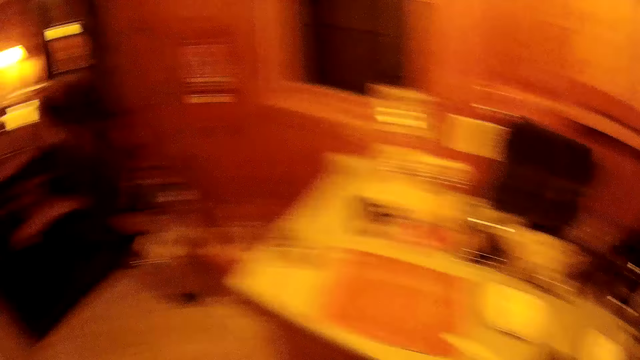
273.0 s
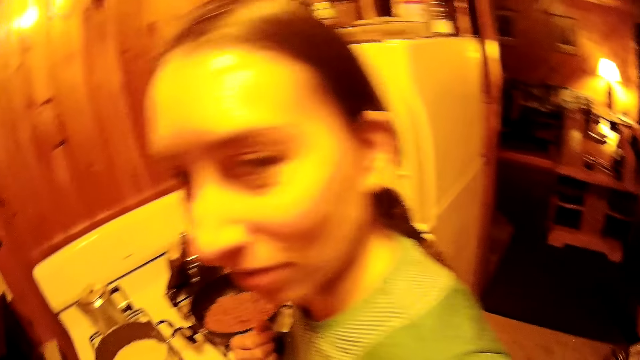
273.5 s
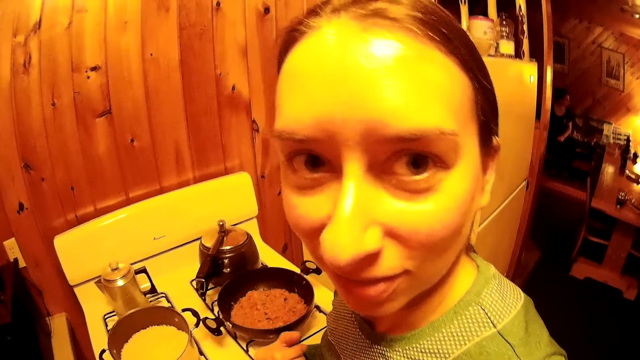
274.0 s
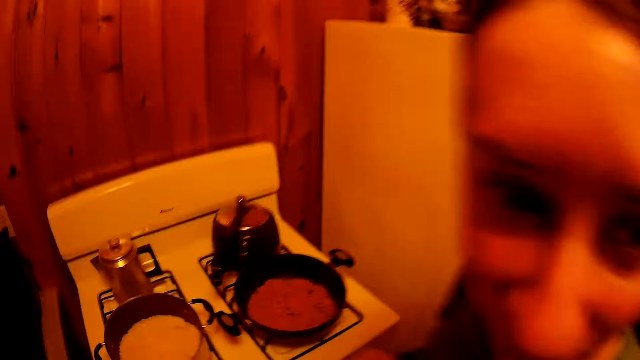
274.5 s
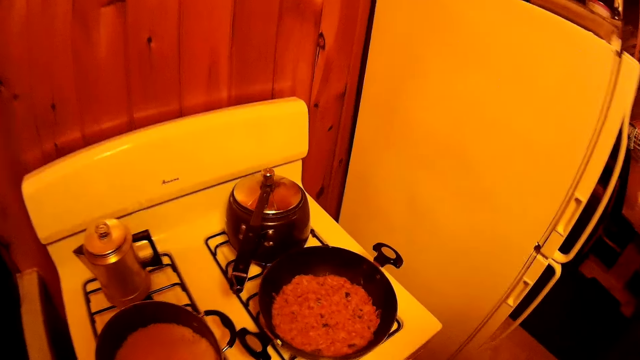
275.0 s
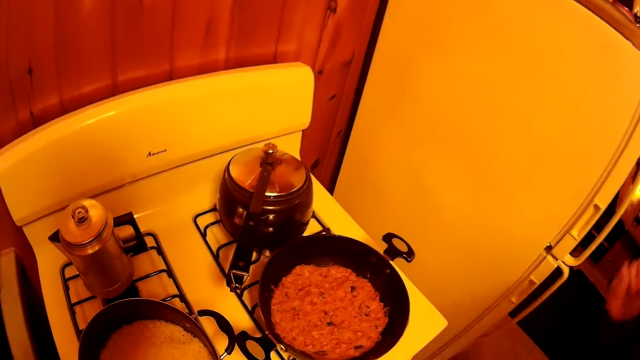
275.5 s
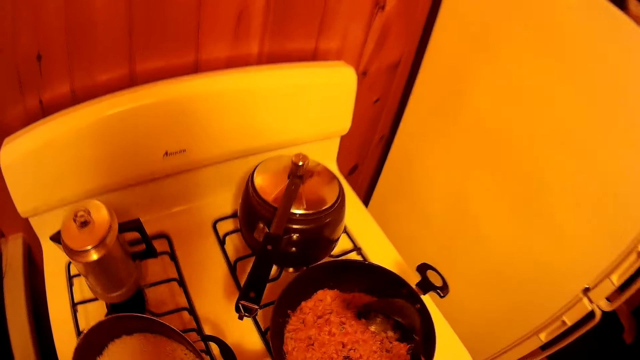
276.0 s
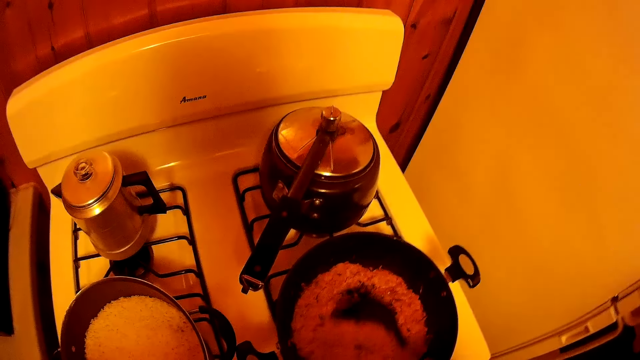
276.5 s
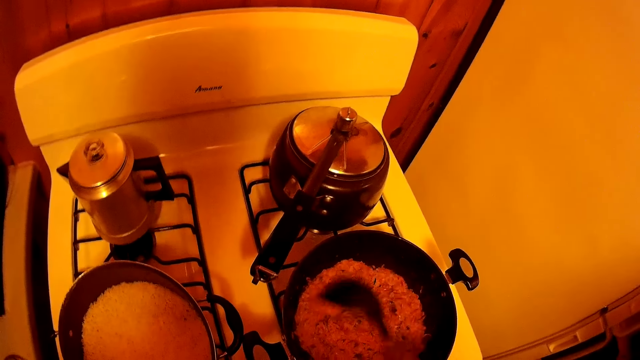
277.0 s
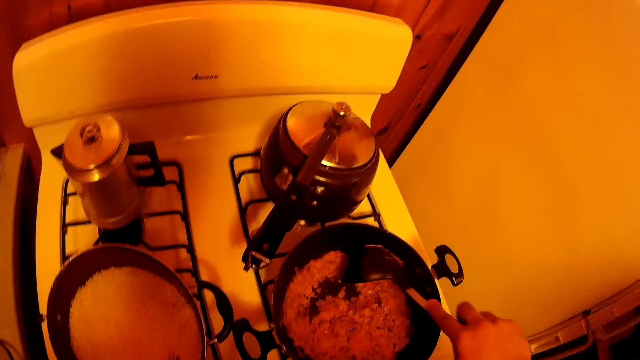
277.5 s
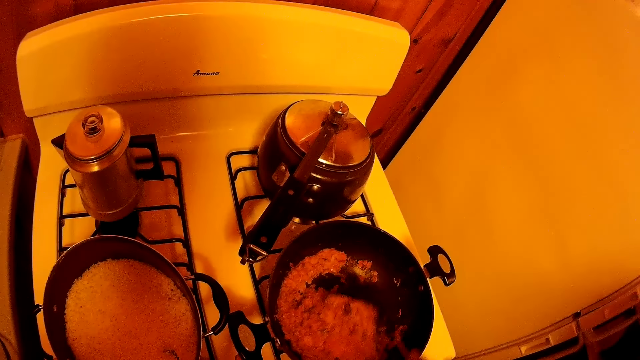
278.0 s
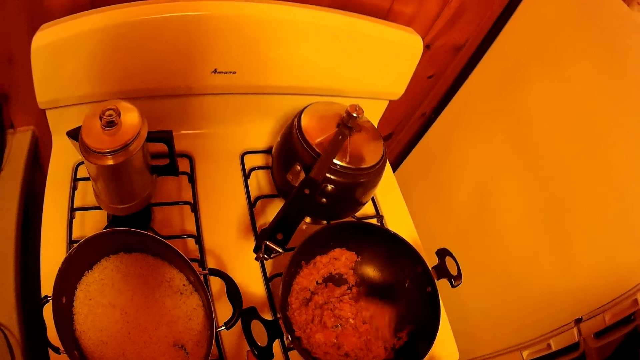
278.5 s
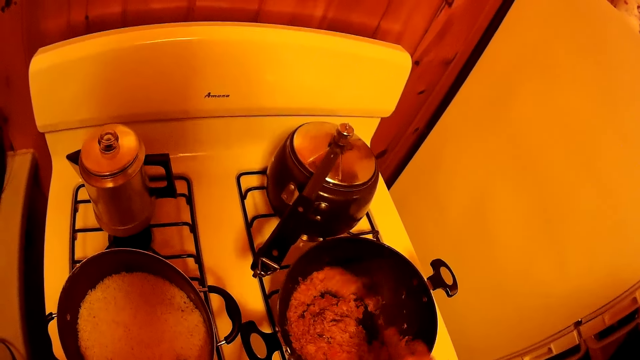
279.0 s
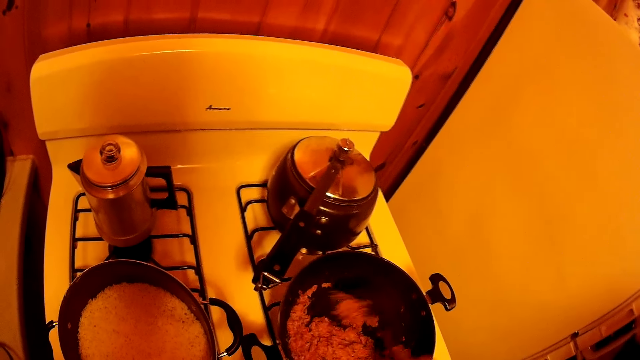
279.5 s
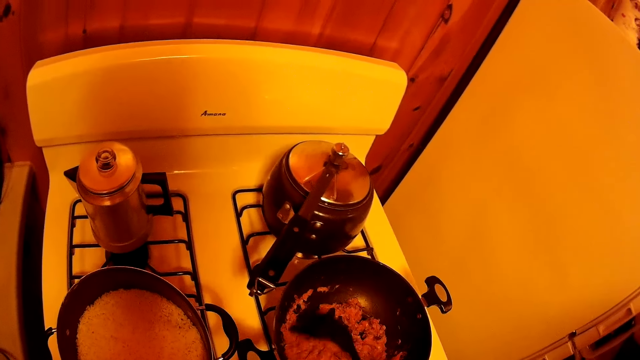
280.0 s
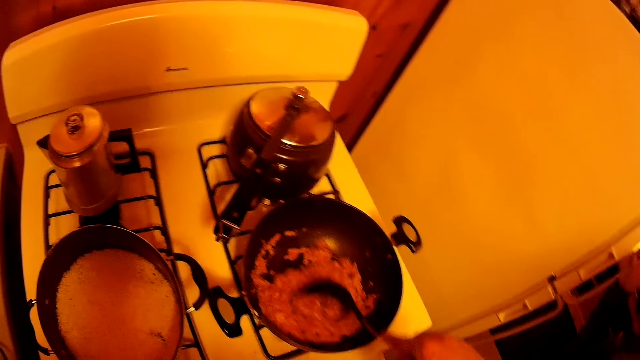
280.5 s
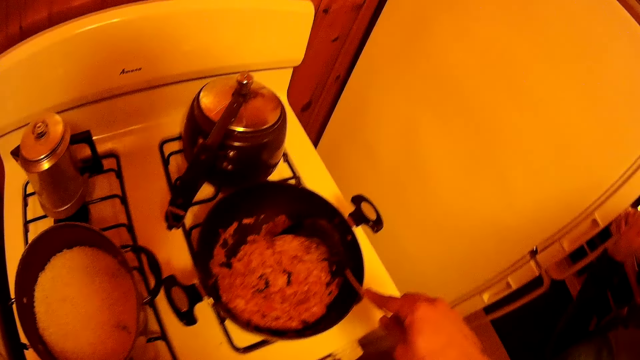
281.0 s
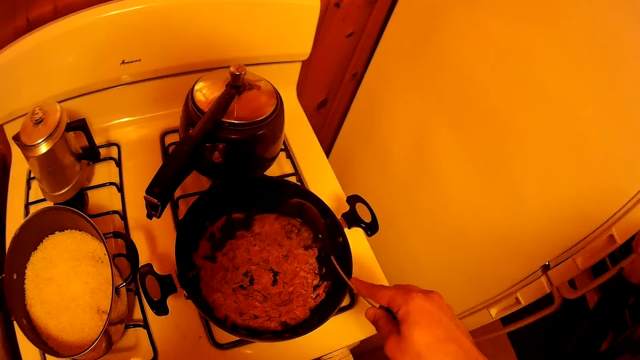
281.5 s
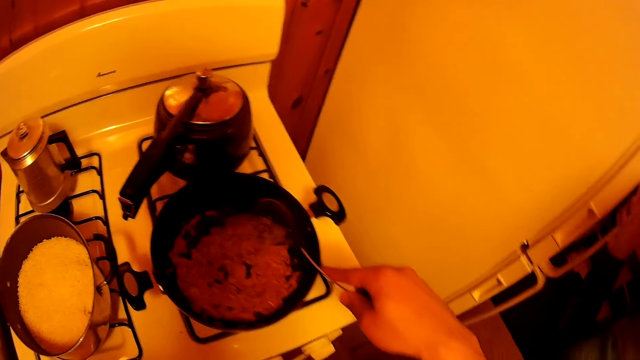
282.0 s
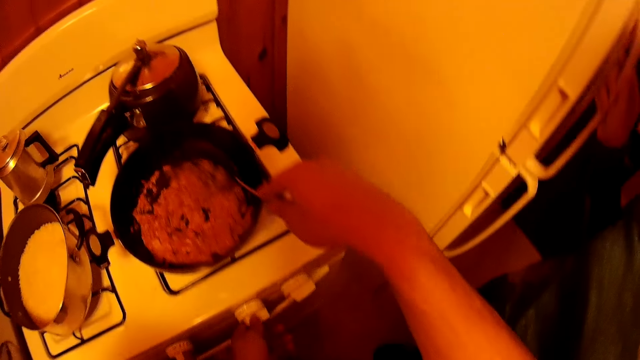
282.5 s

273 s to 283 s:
The camera wearer uses a spoon to cook in a pan. They stir the food.

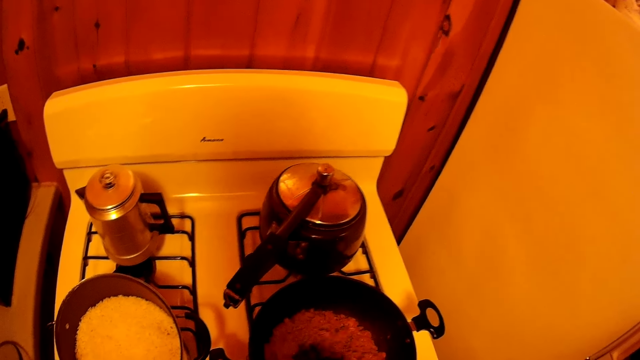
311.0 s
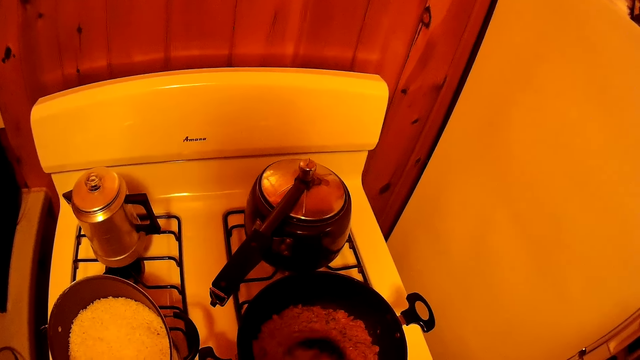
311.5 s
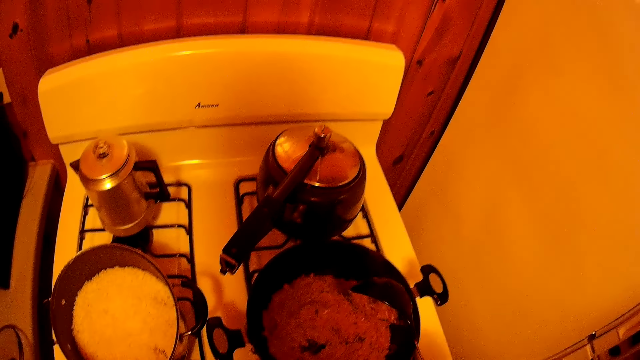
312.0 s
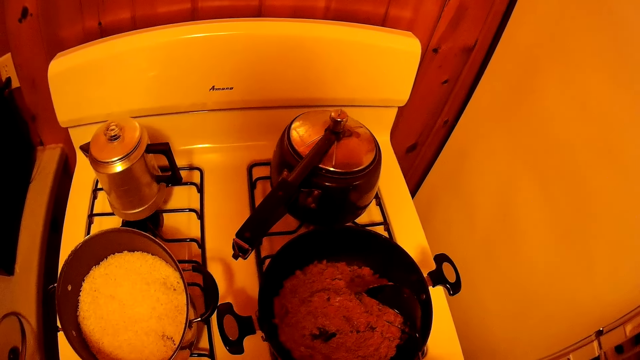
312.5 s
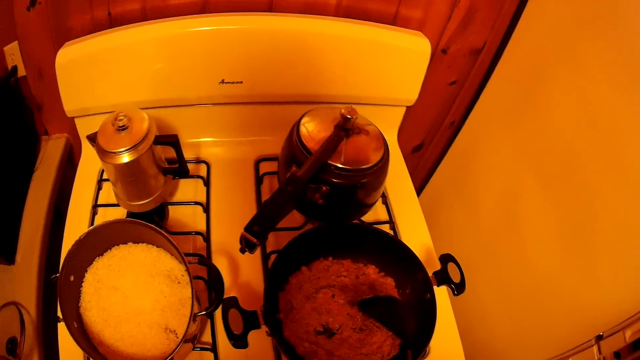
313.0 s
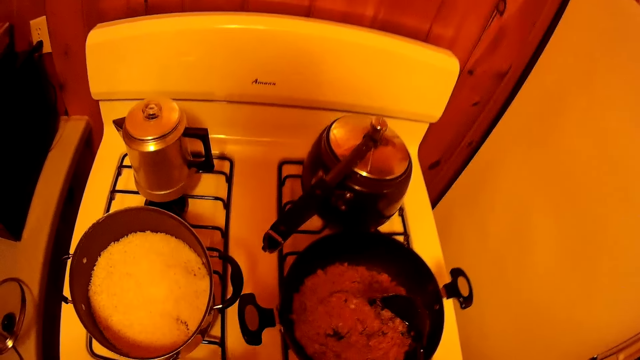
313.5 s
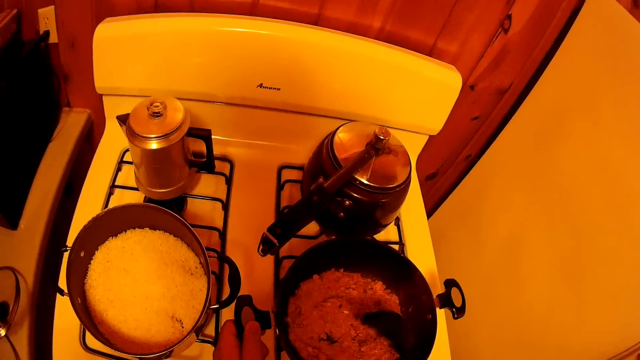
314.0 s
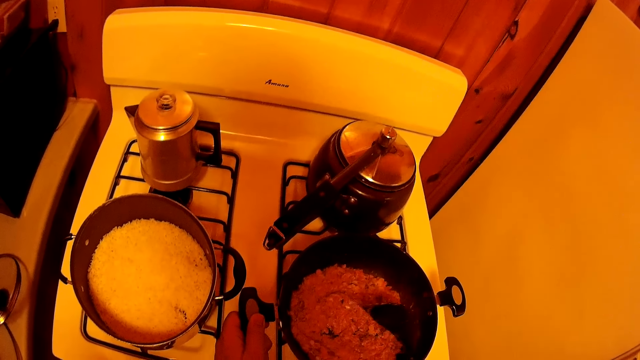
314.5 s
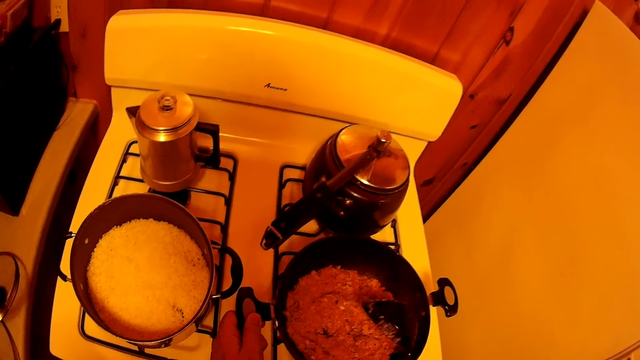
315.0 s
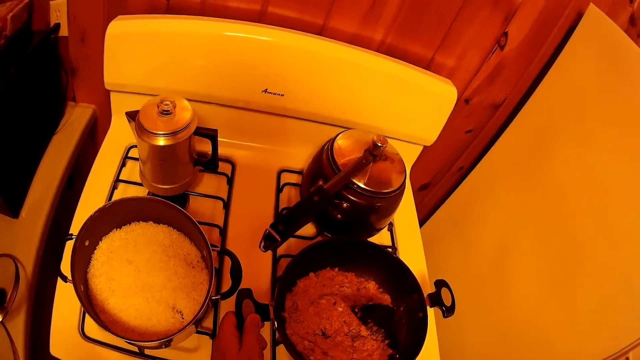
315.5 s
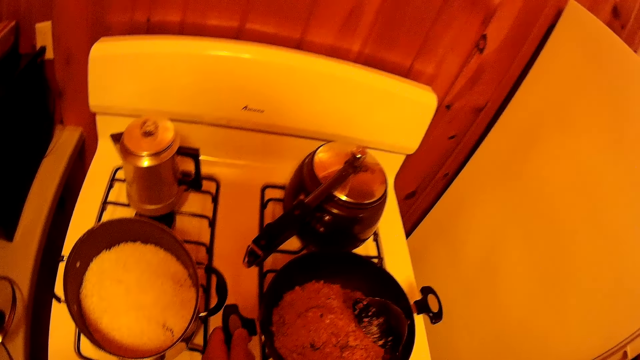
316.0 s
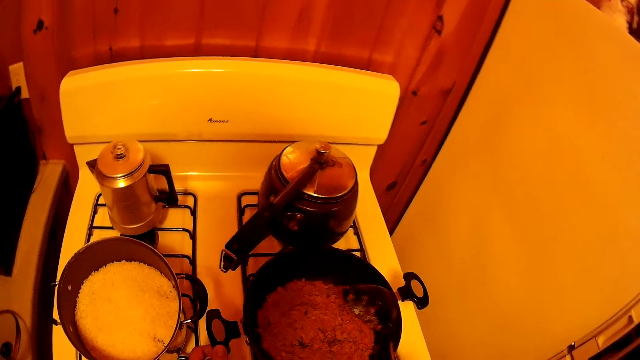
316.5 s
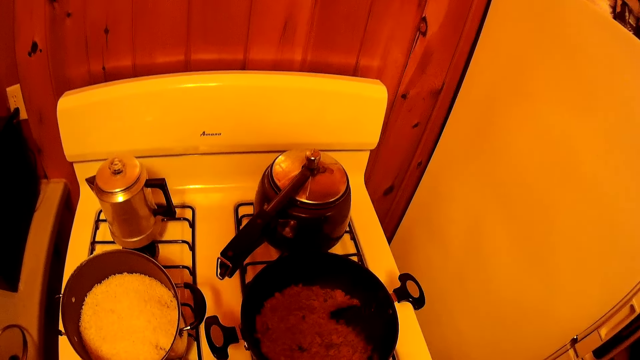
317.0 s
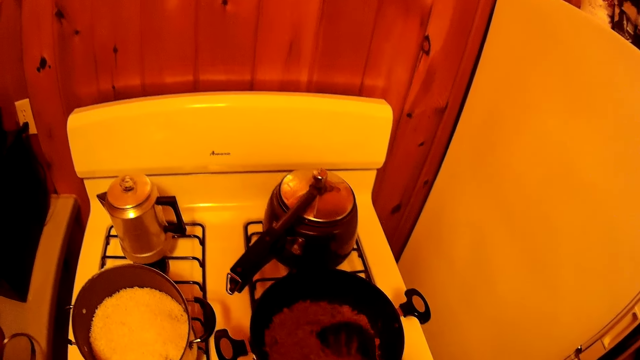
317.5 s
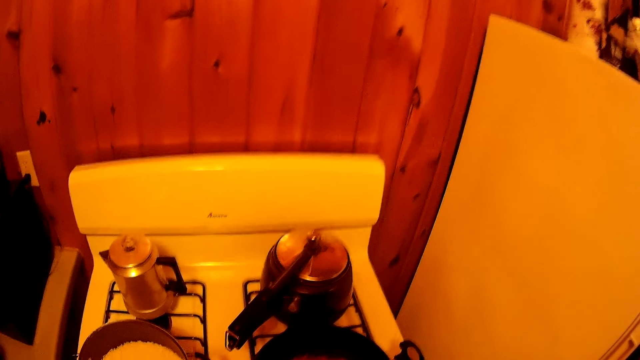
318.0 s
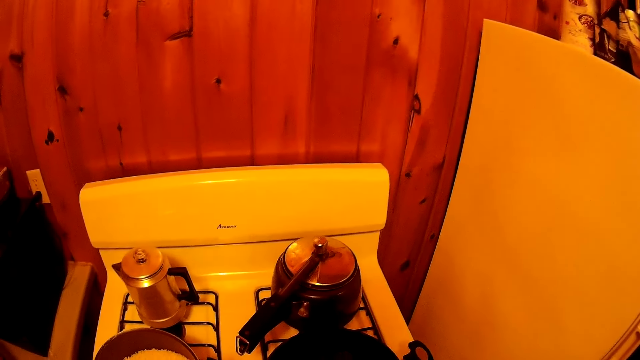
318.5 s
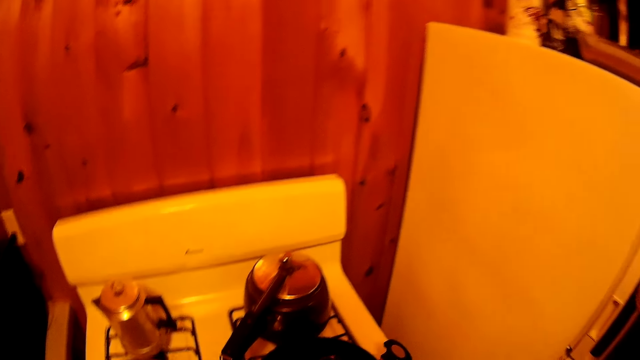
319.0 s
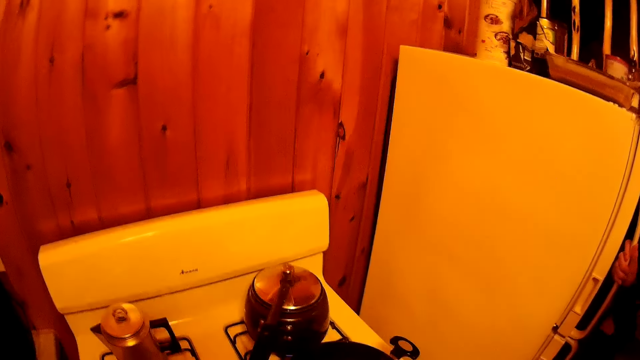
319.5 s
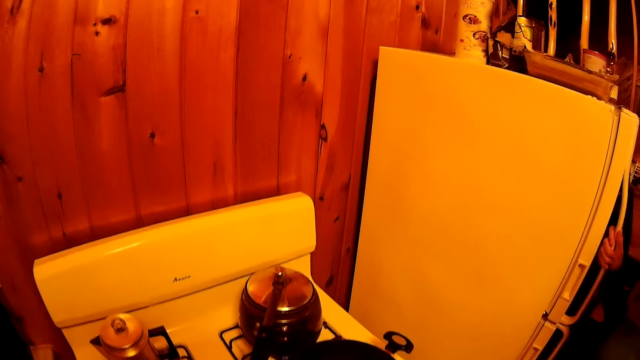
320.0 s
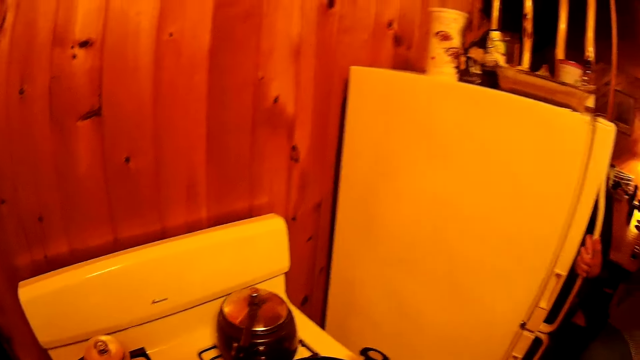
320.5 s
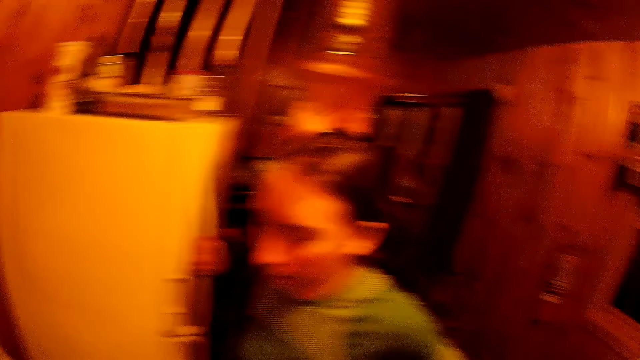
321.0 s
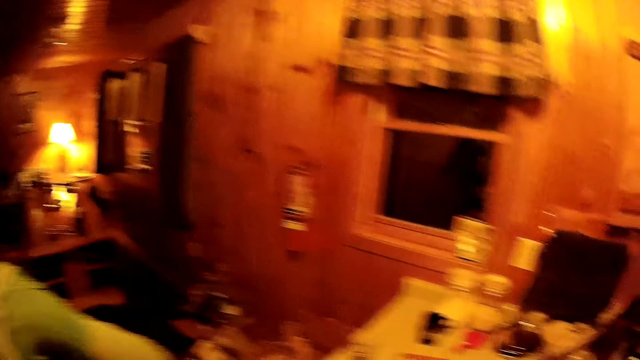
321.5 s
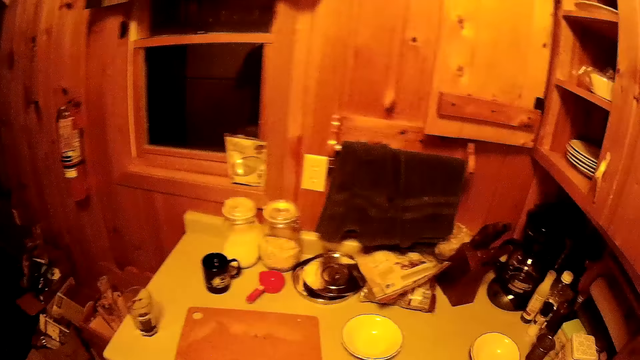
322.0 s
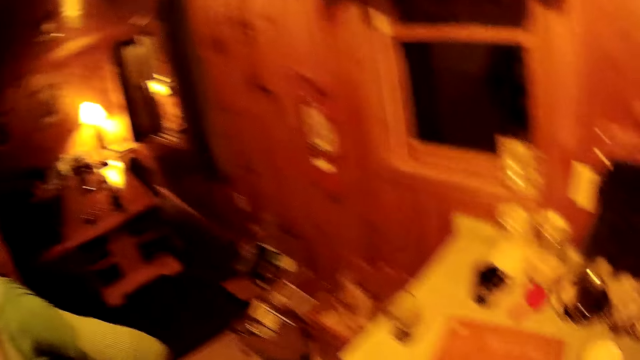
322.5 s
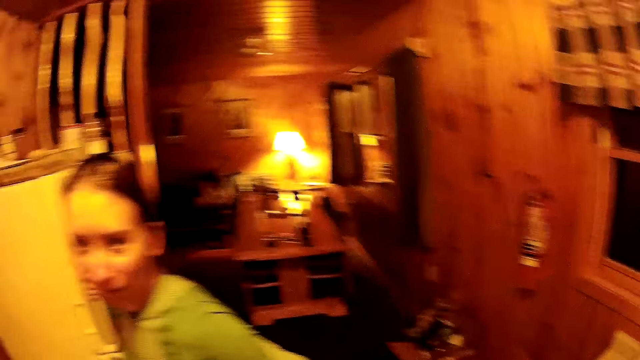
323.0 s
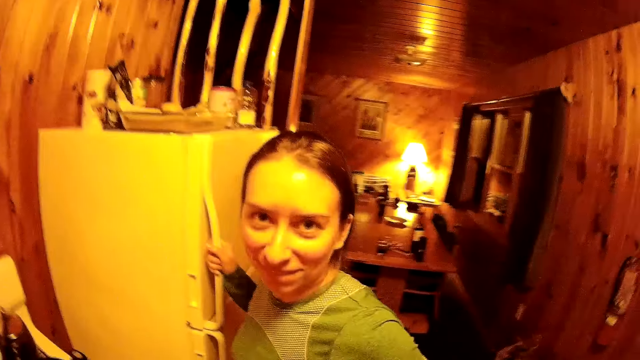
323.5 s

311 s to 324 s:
The camera wearer flicks the spoon on the pan. They look around.
